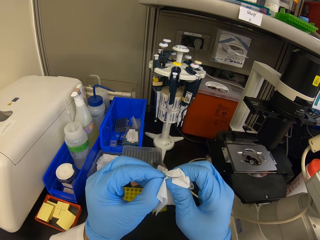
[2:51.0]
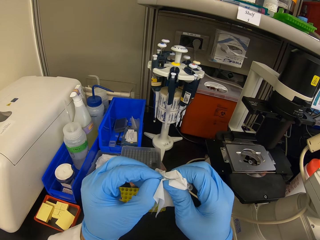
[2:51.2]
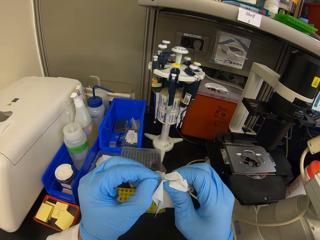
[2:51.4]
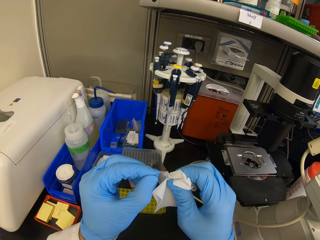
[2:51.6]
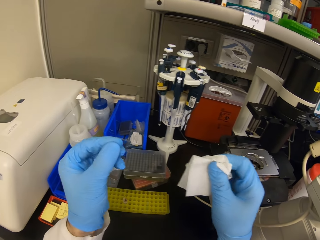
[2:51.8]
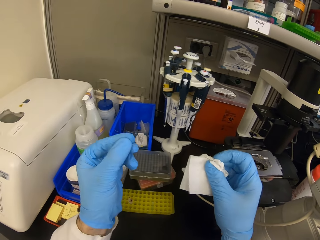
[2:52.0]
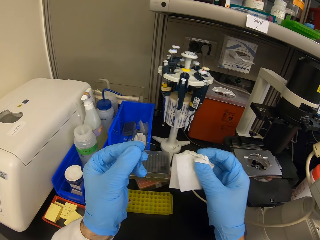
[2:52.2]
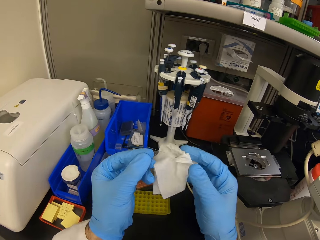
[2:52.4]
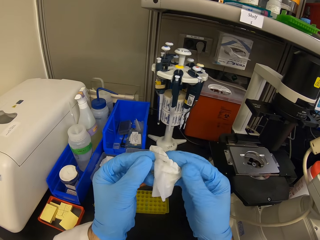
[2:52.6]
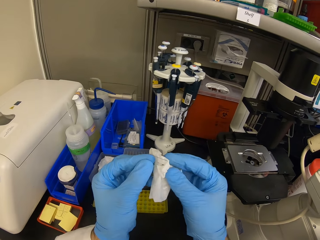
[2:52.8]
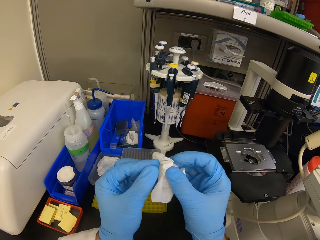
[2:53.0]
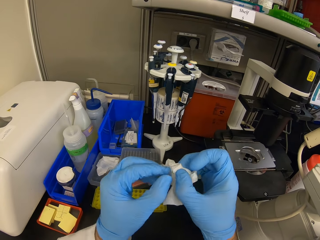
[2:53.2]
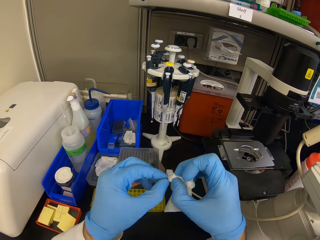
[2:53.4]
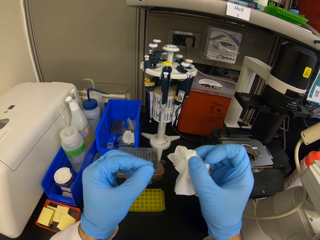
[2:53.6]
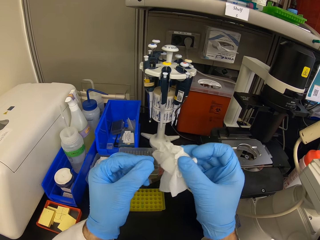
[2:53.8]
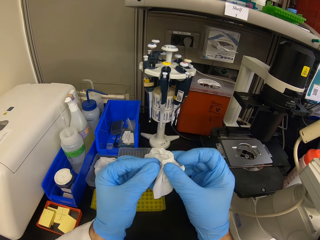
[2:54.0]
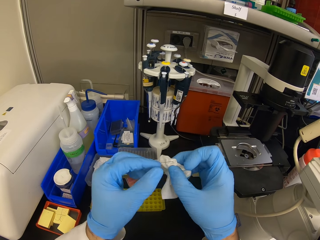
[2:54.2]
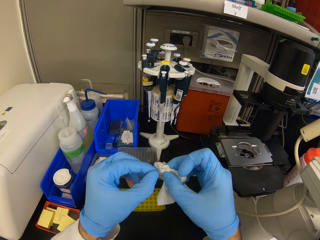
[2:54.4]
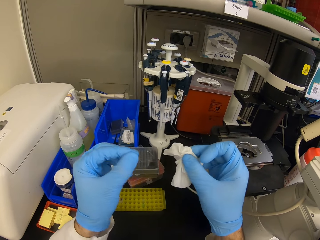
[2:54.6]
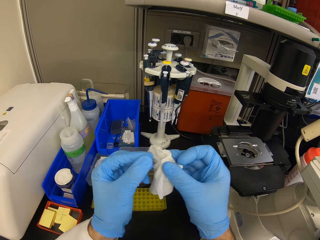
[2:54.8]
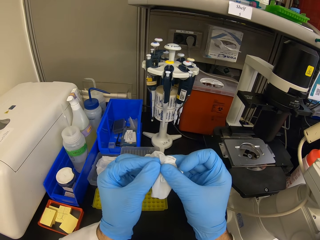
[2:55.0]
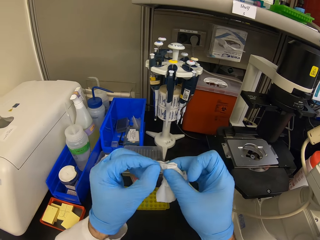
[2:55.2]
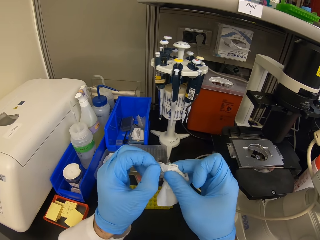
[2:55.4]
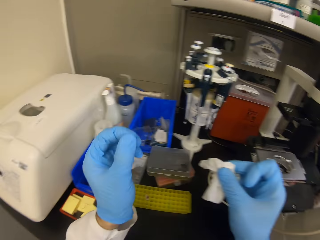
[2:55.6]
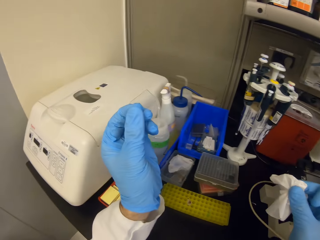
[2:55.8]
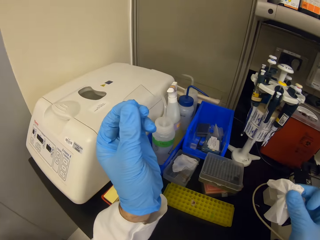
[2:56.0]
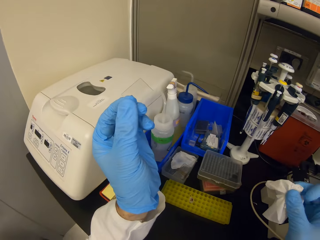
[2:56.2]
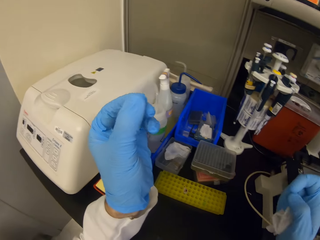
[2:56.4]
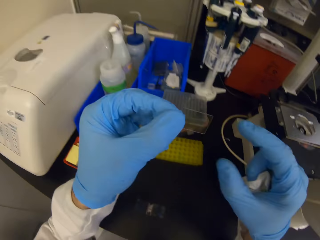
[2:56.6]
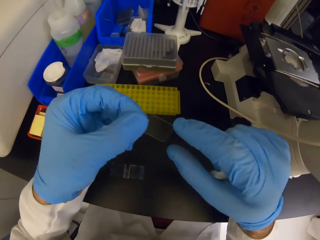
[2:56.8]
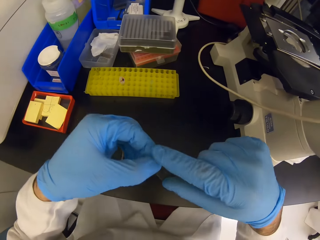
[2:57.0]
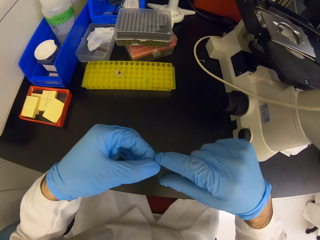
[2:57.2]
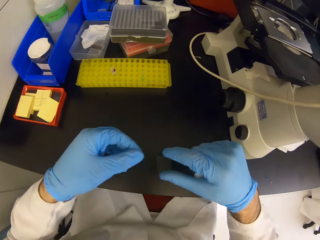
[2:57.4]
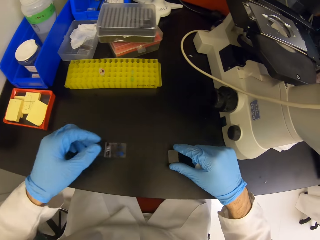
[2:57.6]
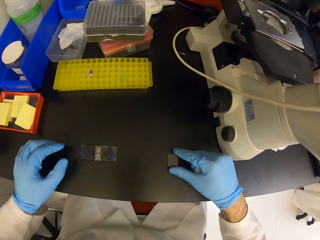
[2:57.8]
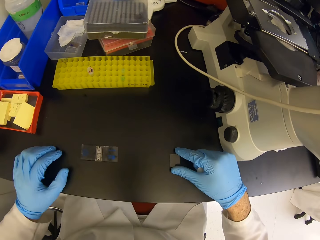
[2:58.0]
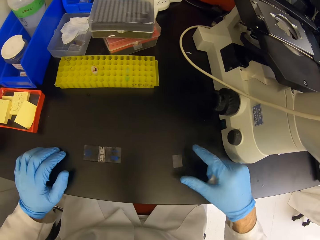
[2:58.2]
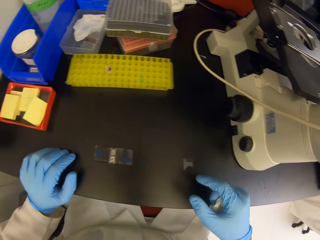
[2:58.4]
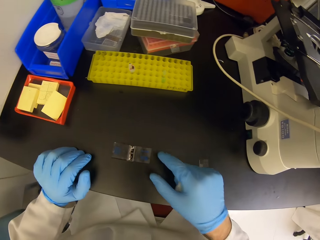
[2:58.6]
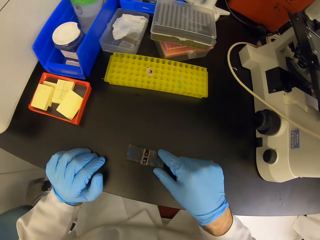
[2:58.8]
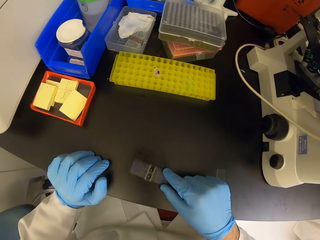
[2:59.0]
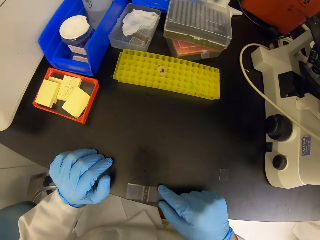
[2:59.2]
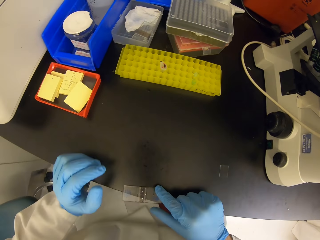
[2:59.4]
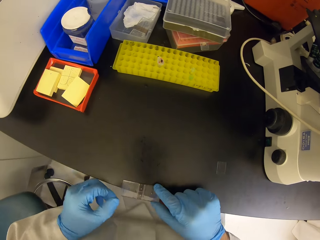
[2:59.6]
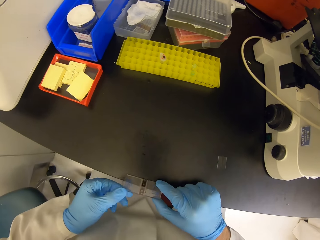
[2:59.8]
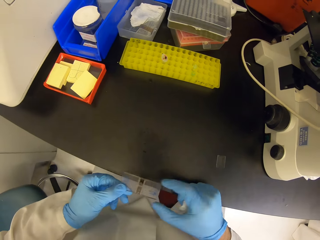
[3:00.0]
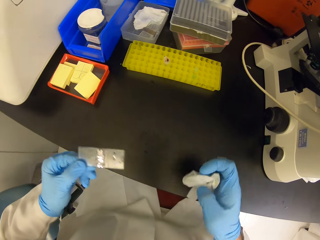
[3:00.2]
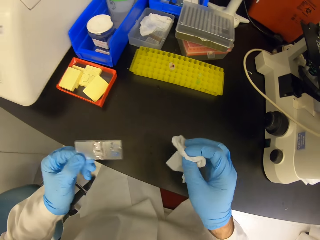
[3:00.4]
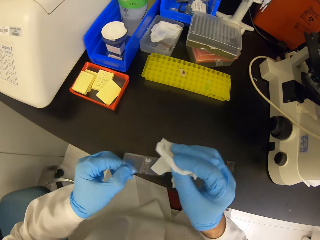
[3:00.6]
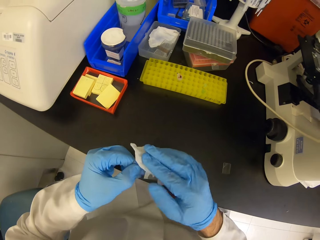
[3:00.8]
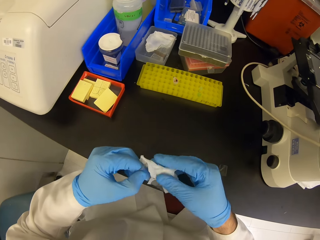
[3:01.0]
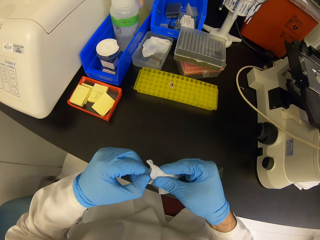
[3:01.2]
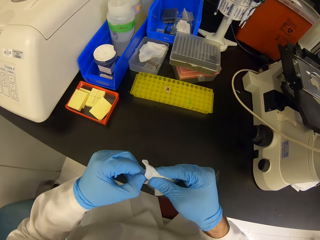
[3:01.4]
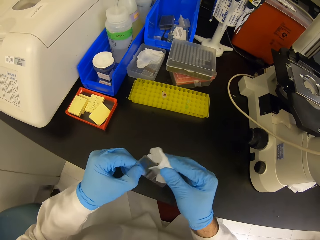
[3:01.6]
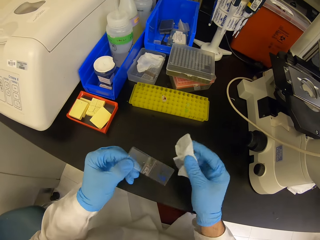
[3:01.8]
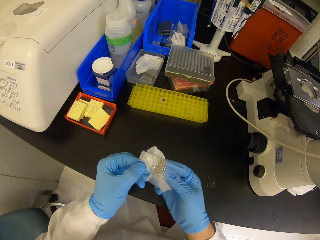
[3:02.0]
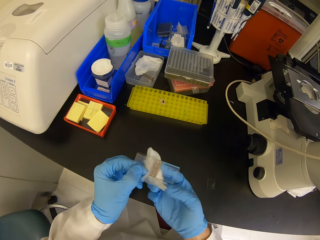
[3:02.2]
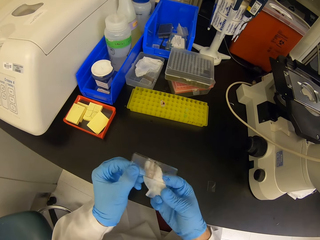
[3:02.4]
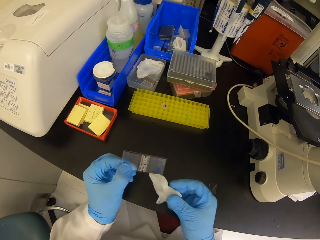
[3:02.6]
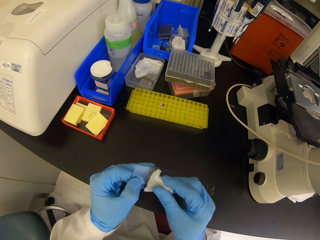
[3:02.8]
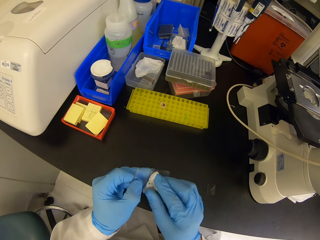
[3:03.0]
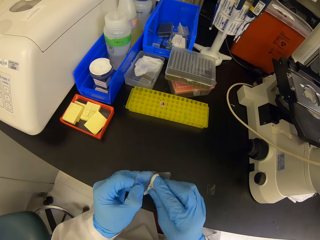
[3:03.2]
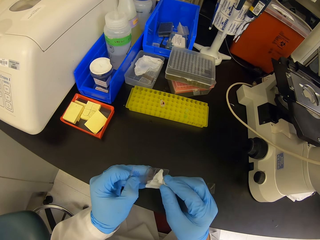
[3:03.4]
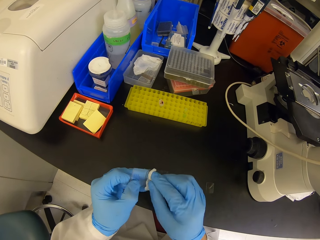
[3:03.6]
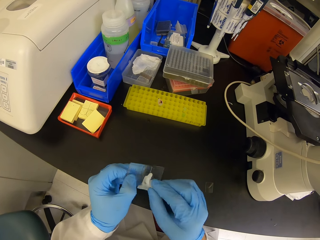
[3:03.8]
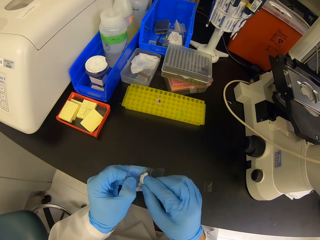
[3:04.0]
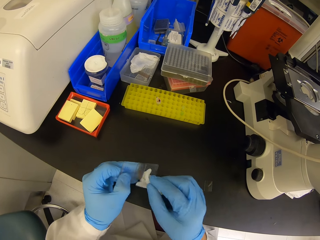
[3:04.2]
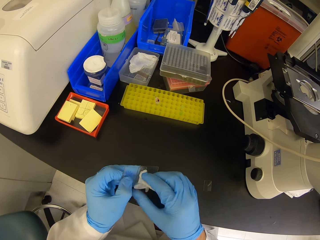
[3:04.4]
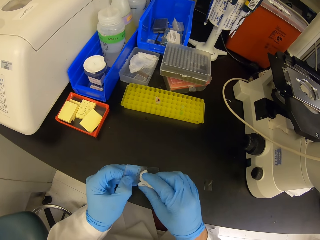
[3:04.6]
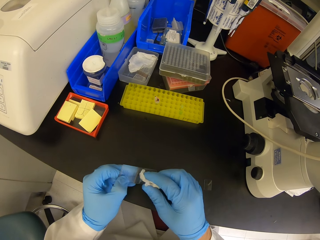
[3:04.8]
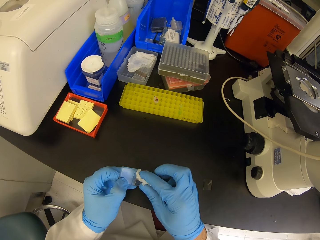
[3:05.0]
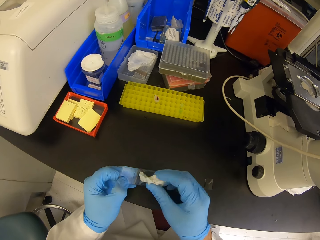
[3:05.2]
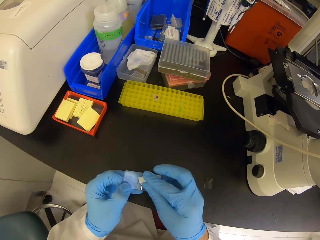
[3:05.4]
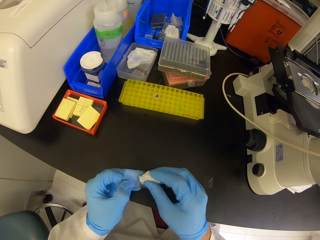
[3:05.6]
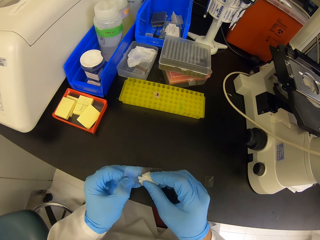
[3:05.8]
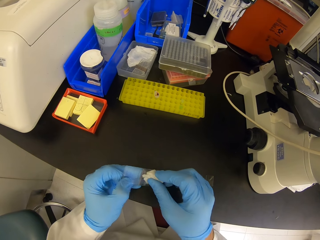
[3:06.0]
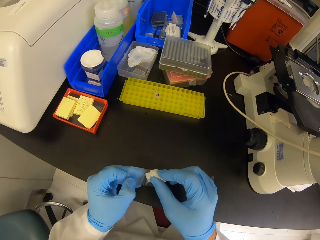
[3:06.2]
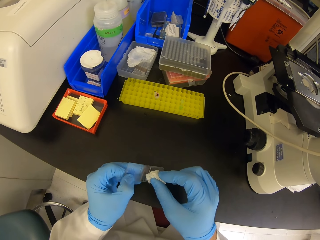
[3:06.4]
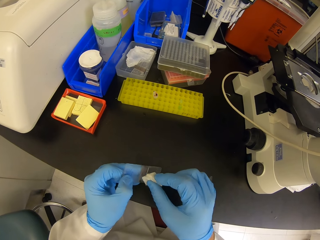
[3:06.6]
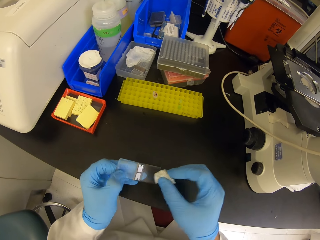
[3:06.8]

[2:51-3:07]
The camera wearer puts a slide microscope on the table. They pick the slide microscope. They wipe the slide microscope with a tissue.

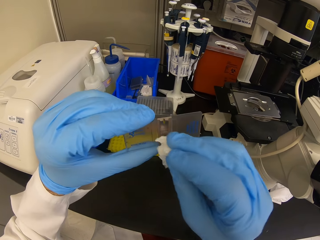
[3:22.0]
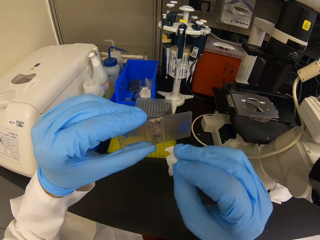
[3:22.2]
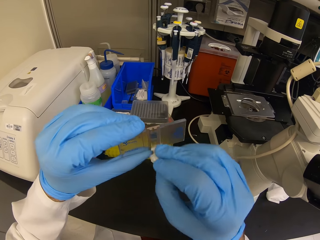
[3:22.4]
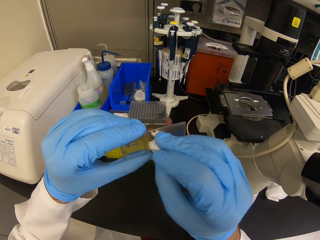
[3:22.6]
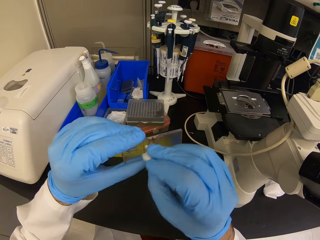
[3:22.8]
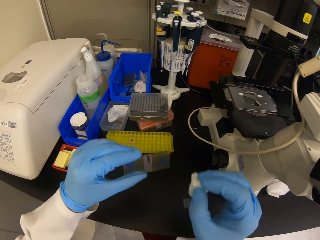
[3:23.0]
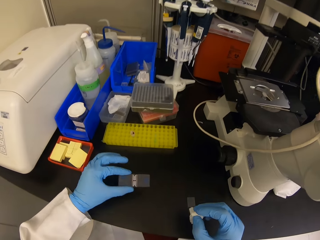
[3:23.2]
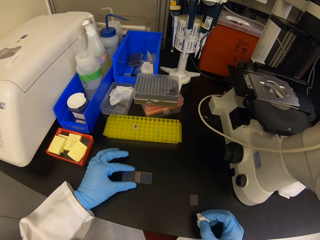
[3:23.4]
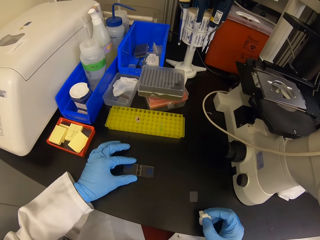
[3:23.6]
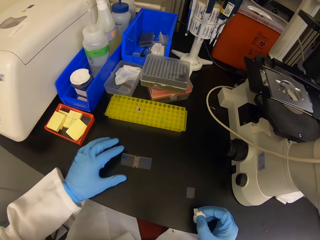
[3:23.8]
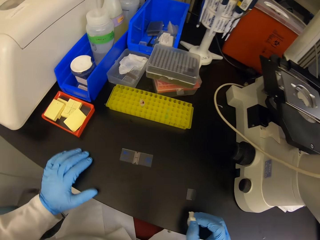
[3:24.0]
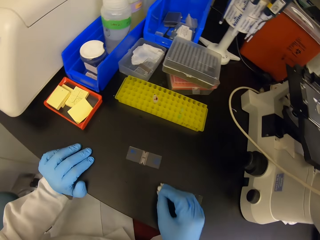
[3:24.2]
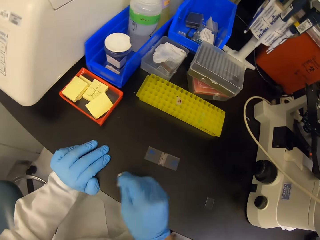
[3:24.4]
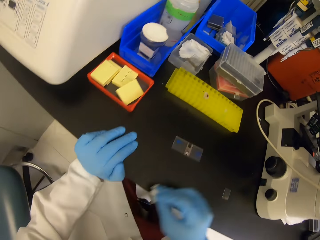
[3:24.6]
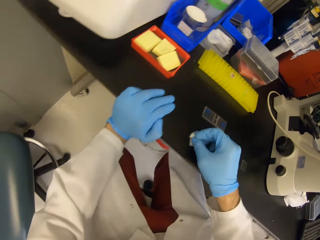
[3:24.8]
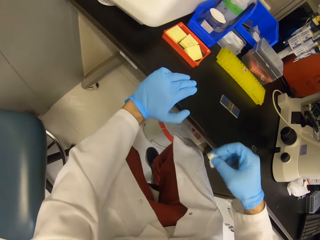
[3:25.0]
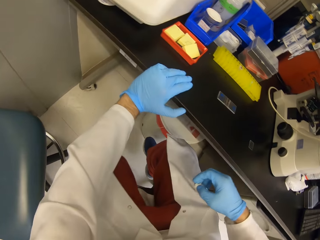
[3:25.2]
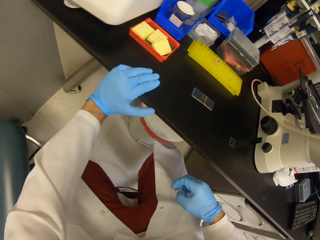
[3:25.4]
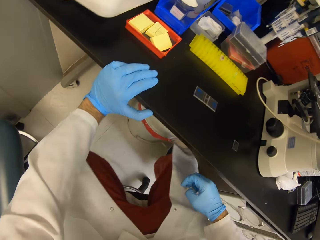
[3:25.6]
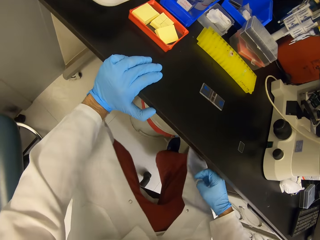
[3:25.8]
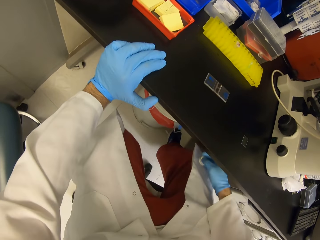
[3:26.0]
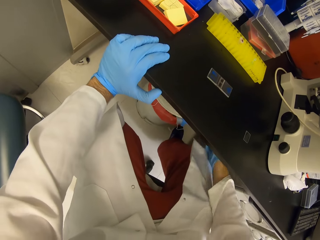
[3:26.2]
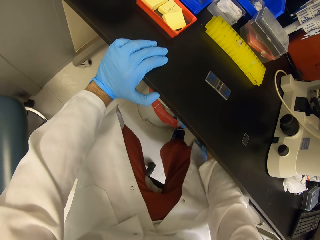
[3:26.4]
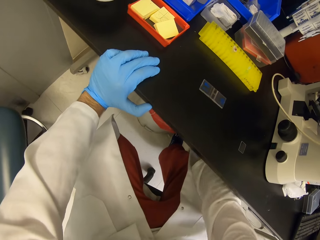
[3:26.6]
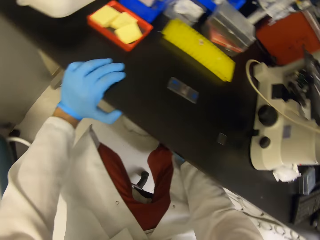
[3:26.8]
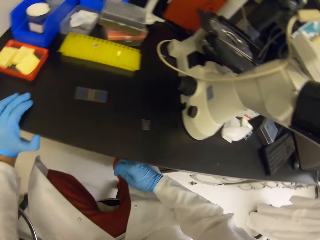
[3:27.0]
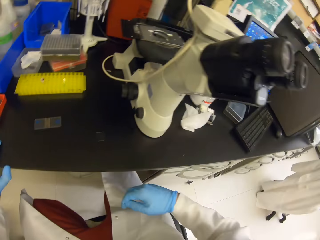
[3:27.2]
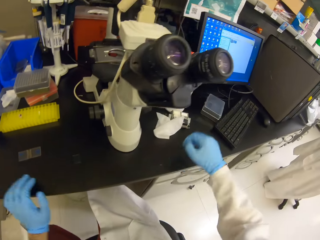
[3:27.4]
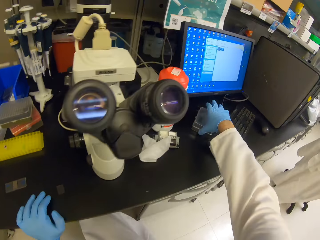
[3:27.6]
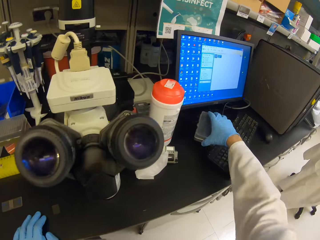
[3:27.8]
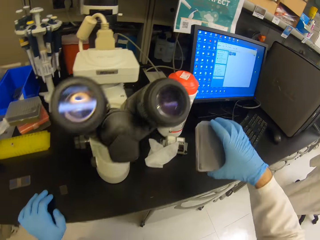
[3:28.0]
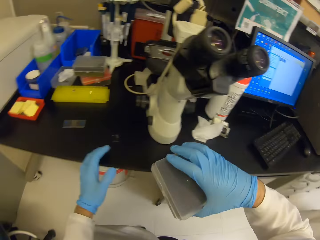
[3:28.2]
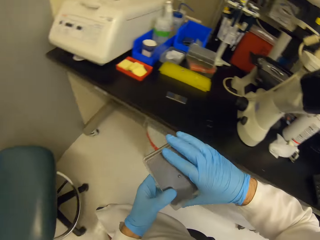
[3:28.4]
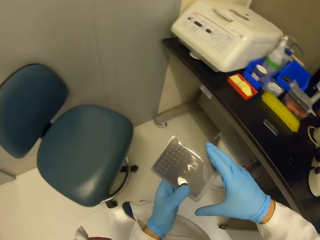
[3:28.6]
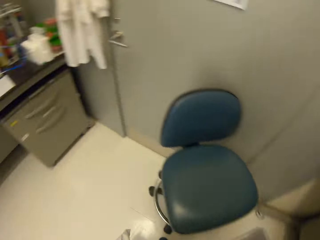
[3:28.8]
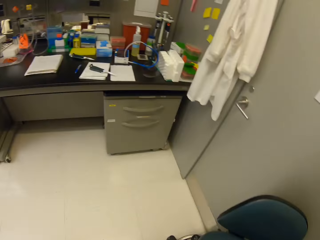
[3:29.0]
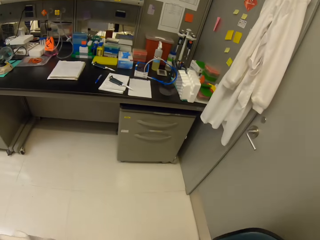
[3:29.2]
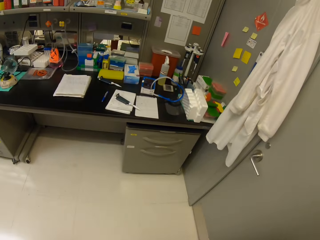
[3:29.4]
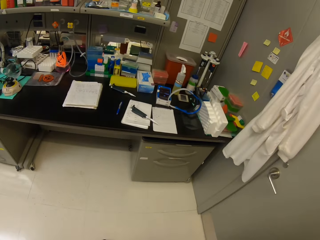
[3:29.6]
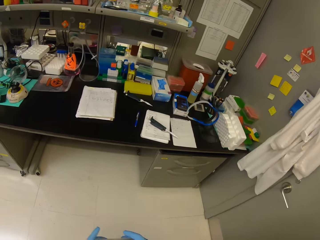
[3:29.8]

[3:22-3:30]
The camera wearer puts the slide microscope on the table. They throw the wipes in a dustbin. They pick a plastic box.
